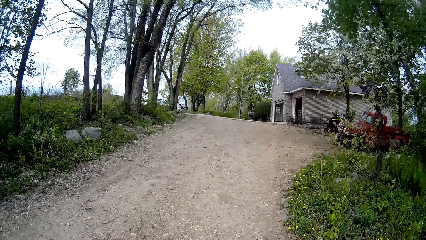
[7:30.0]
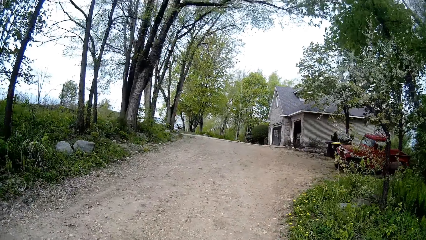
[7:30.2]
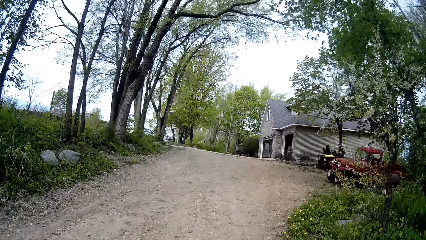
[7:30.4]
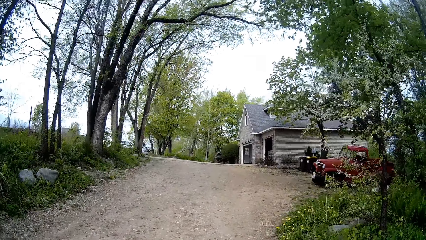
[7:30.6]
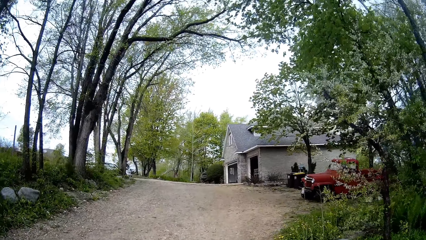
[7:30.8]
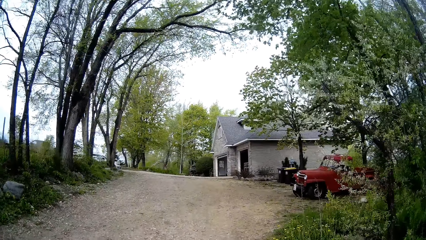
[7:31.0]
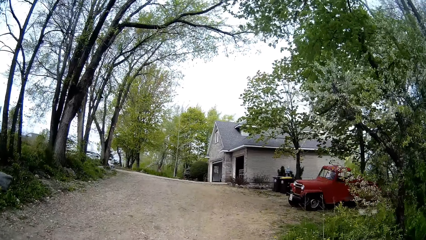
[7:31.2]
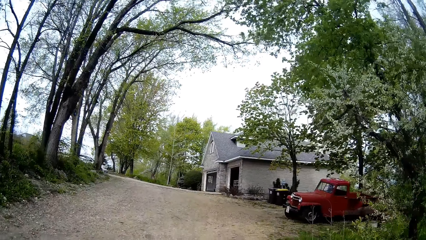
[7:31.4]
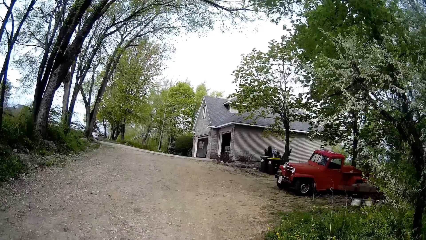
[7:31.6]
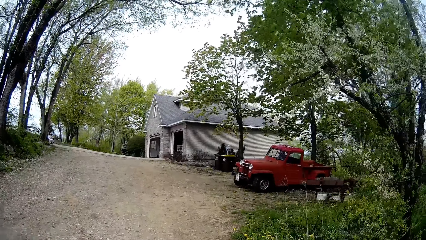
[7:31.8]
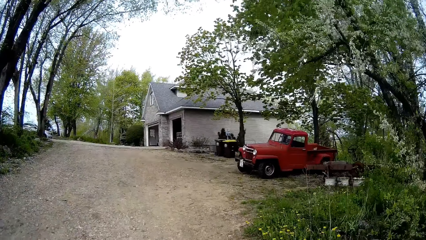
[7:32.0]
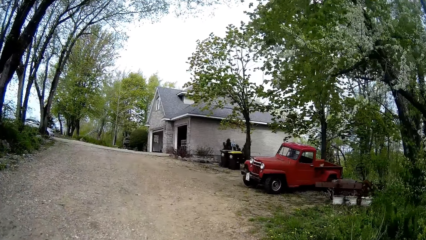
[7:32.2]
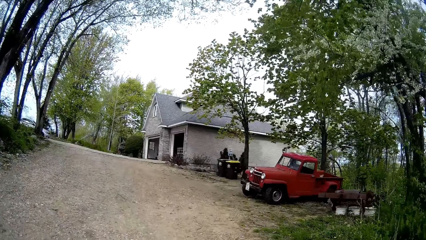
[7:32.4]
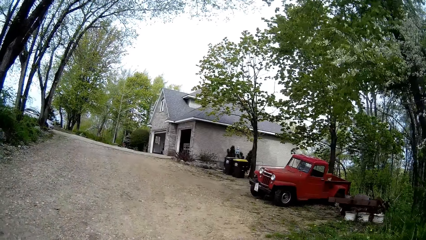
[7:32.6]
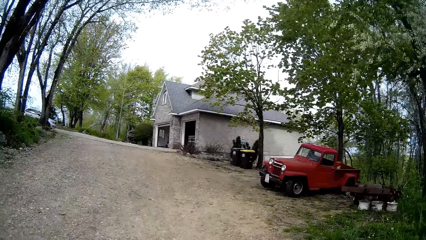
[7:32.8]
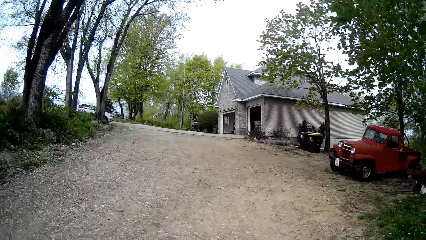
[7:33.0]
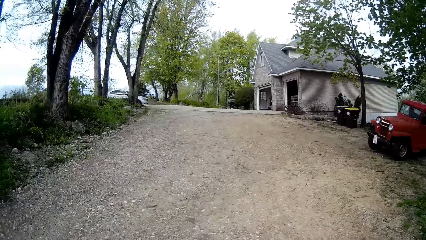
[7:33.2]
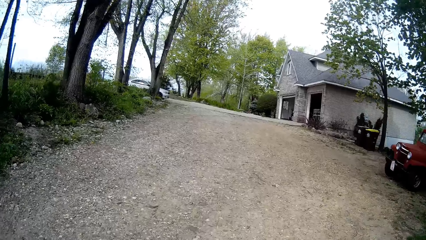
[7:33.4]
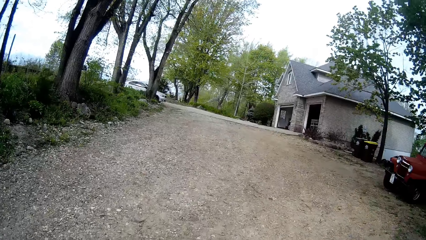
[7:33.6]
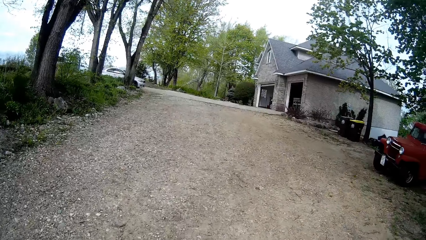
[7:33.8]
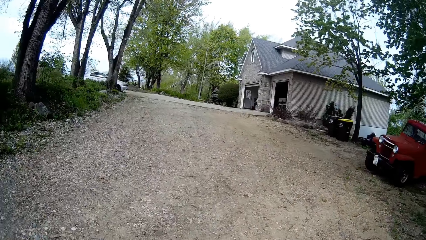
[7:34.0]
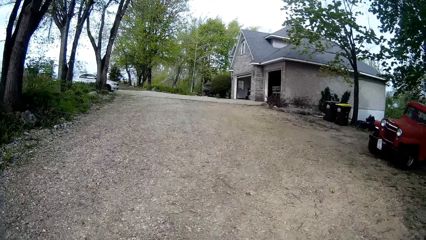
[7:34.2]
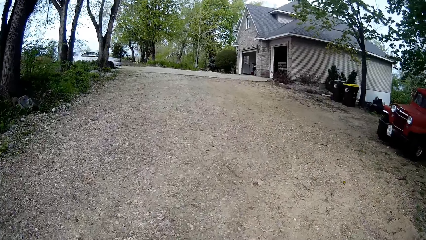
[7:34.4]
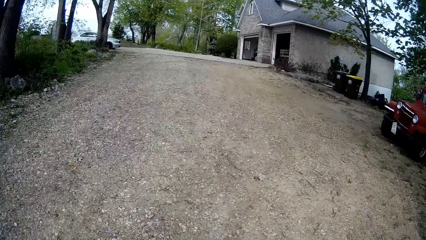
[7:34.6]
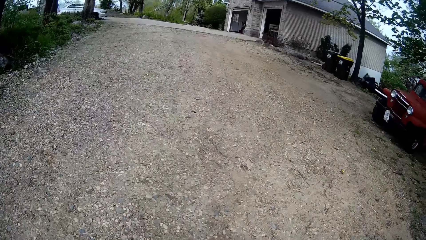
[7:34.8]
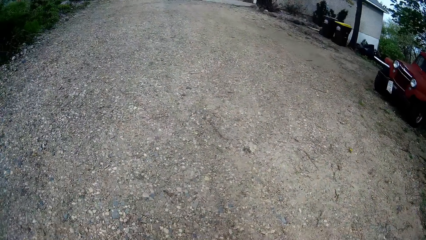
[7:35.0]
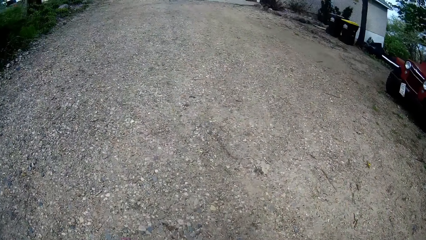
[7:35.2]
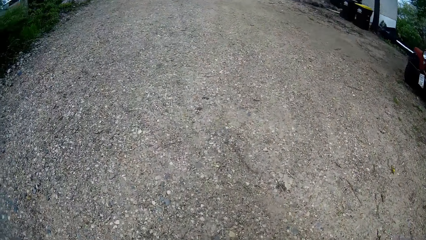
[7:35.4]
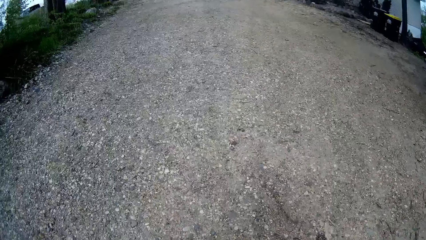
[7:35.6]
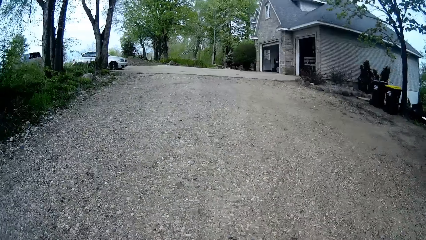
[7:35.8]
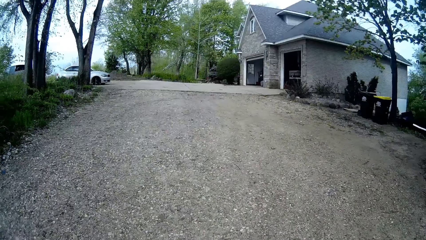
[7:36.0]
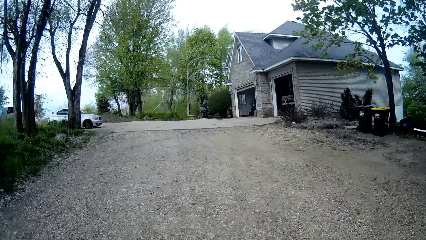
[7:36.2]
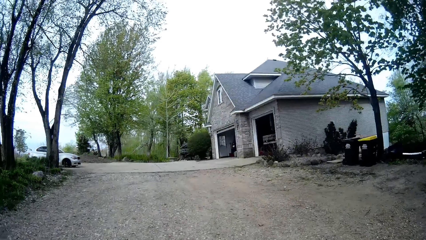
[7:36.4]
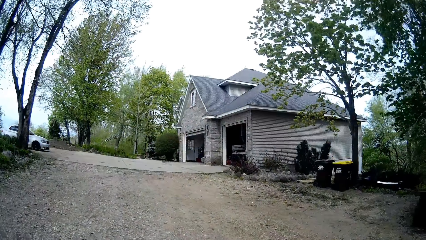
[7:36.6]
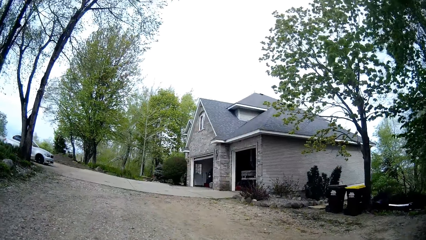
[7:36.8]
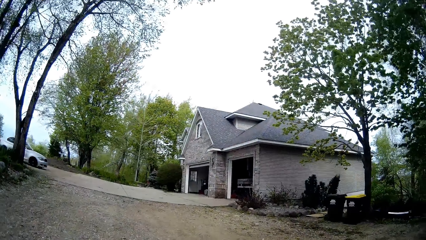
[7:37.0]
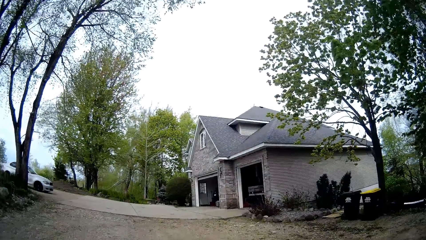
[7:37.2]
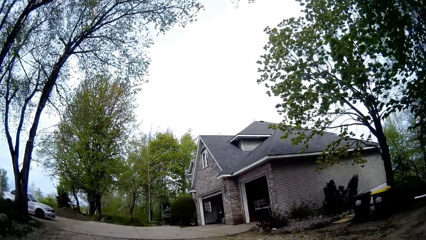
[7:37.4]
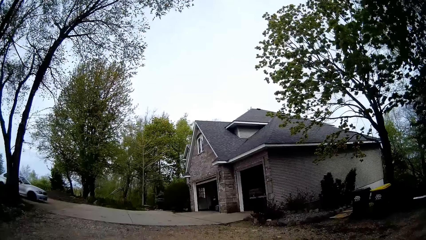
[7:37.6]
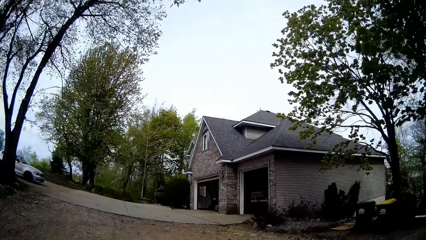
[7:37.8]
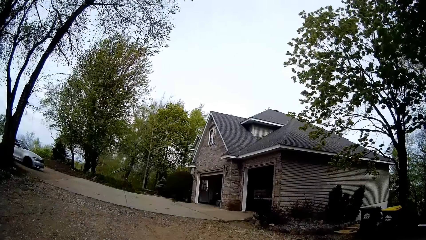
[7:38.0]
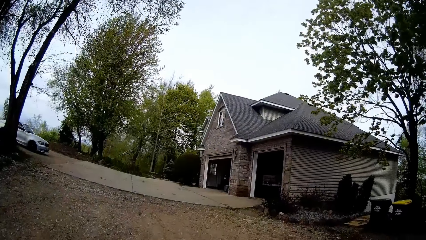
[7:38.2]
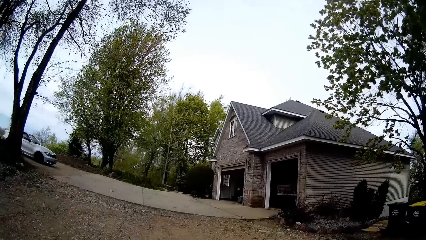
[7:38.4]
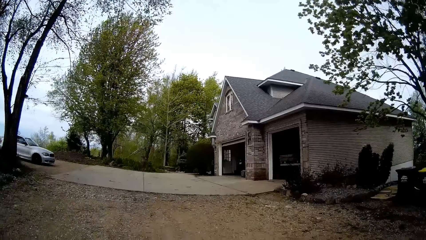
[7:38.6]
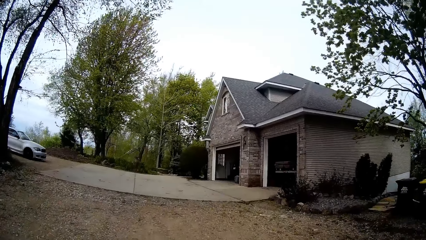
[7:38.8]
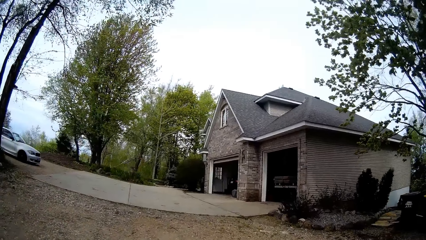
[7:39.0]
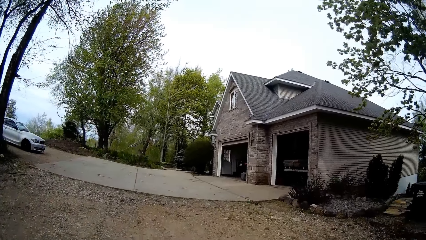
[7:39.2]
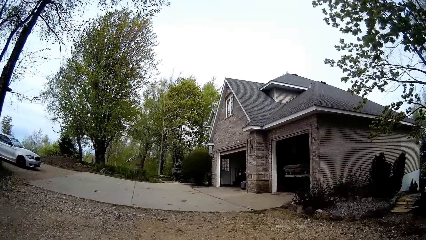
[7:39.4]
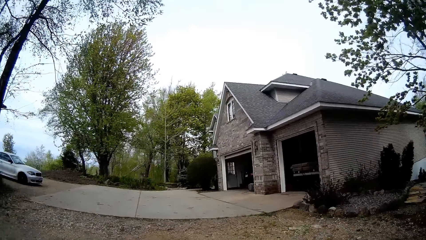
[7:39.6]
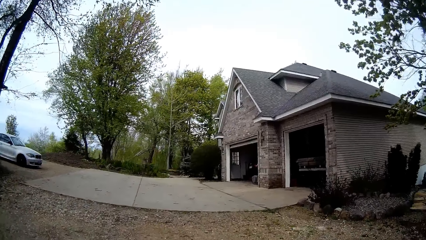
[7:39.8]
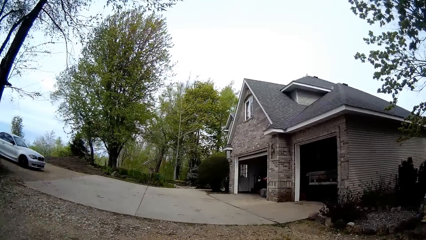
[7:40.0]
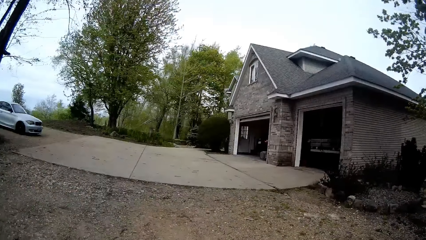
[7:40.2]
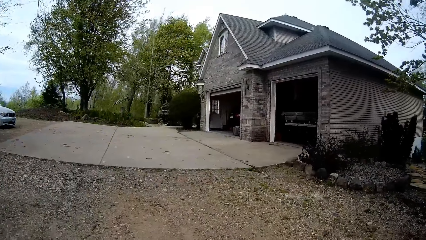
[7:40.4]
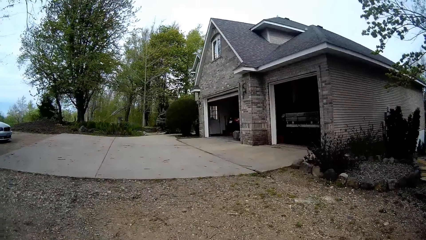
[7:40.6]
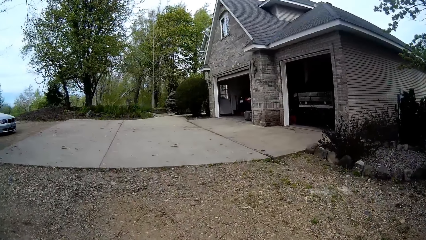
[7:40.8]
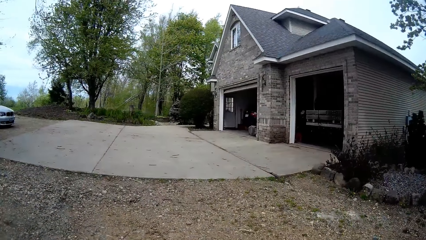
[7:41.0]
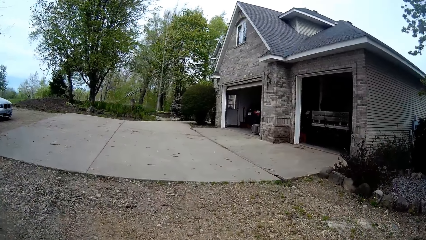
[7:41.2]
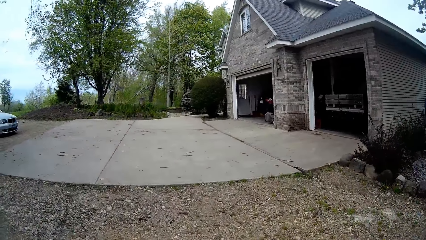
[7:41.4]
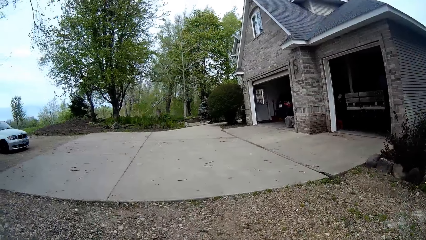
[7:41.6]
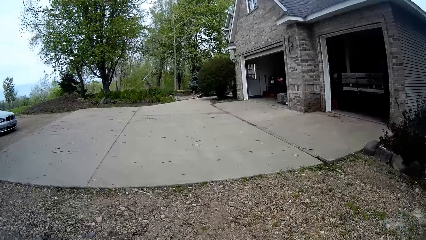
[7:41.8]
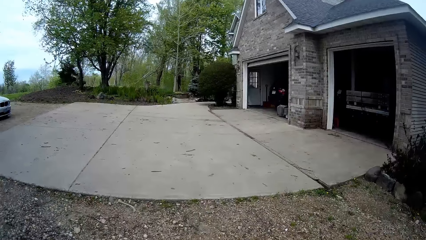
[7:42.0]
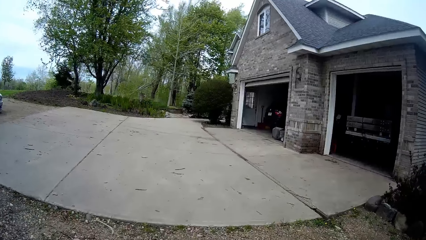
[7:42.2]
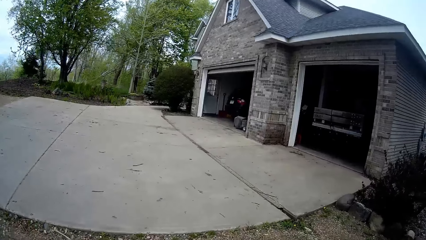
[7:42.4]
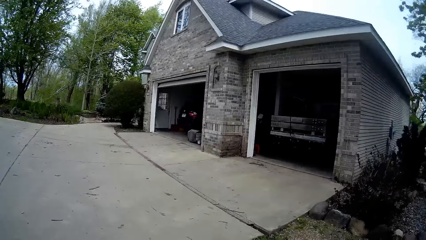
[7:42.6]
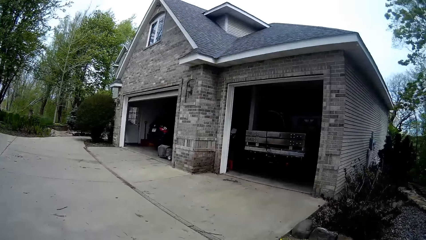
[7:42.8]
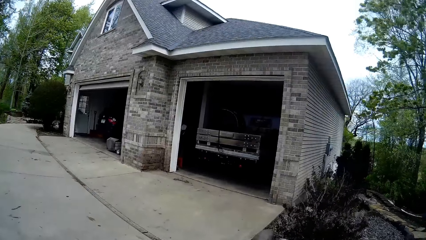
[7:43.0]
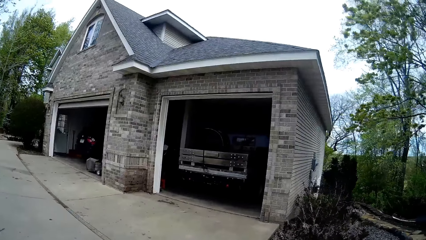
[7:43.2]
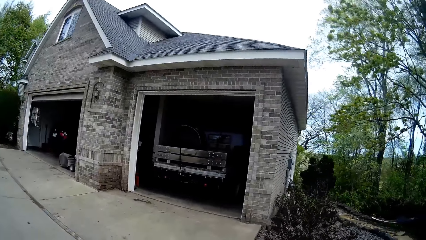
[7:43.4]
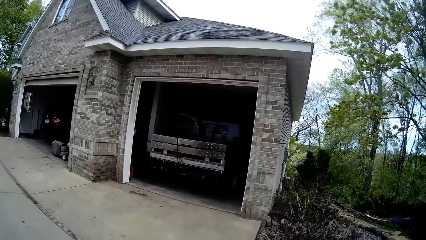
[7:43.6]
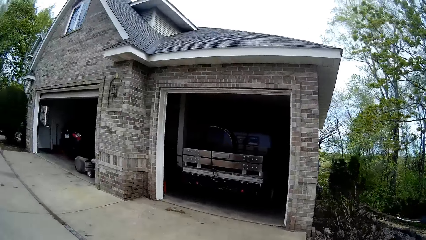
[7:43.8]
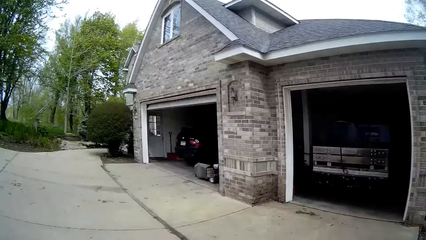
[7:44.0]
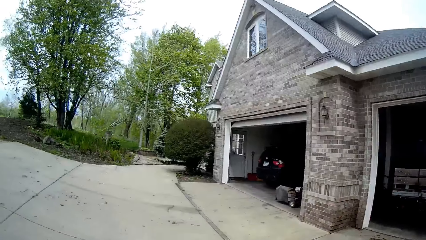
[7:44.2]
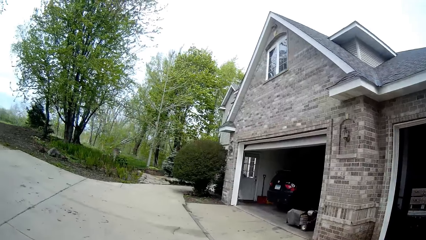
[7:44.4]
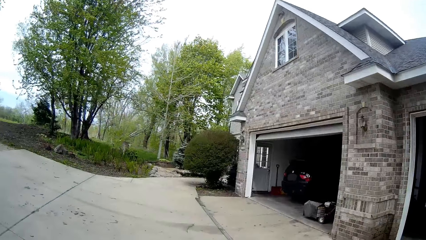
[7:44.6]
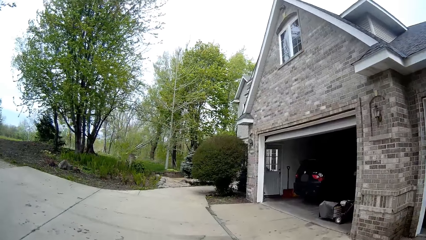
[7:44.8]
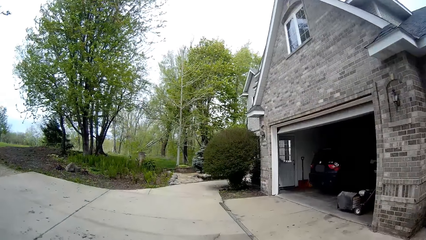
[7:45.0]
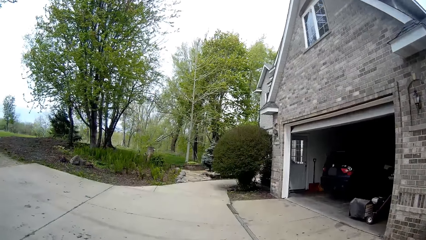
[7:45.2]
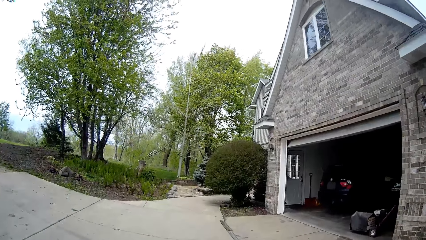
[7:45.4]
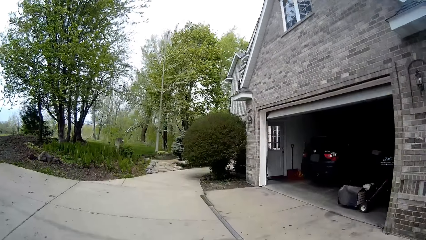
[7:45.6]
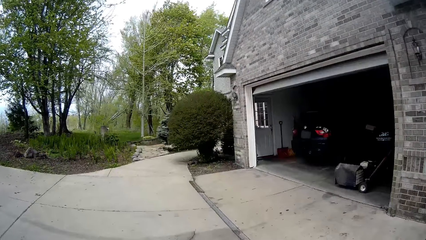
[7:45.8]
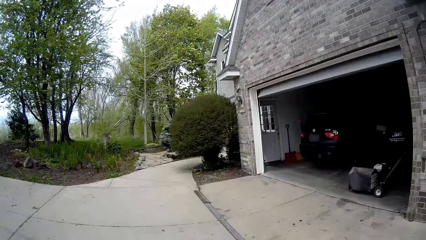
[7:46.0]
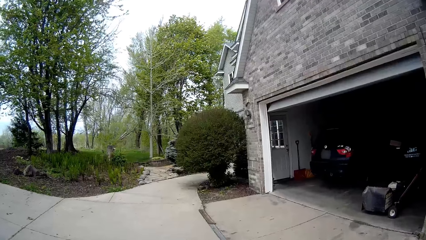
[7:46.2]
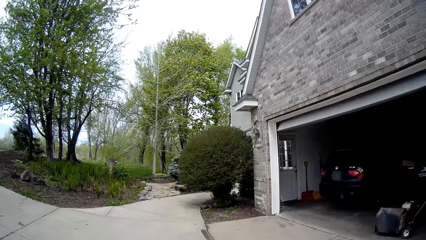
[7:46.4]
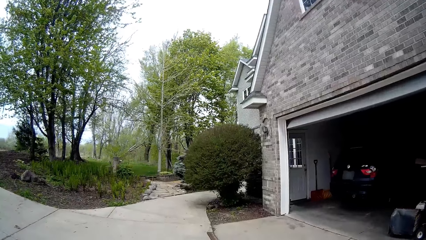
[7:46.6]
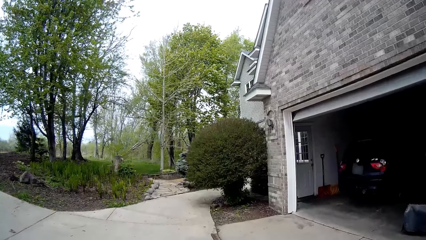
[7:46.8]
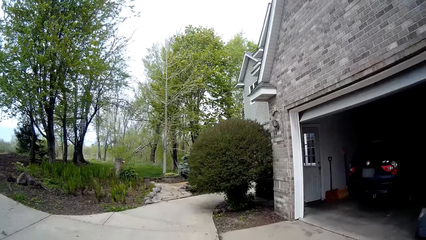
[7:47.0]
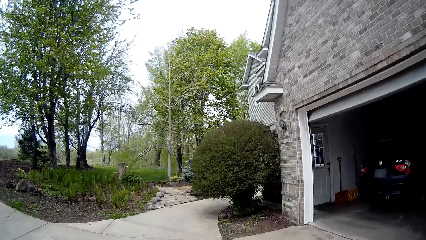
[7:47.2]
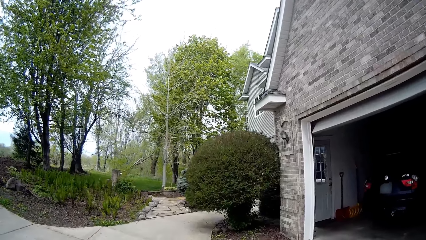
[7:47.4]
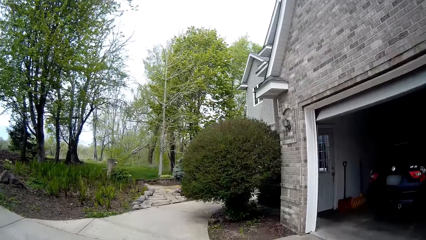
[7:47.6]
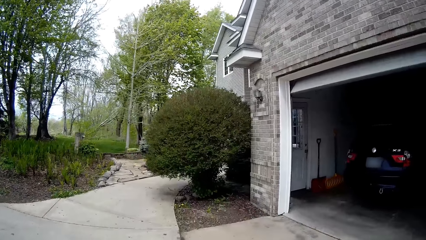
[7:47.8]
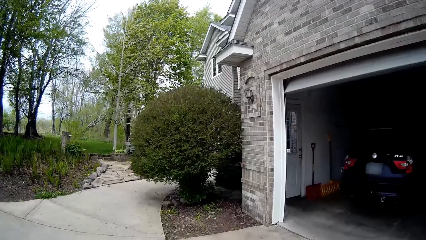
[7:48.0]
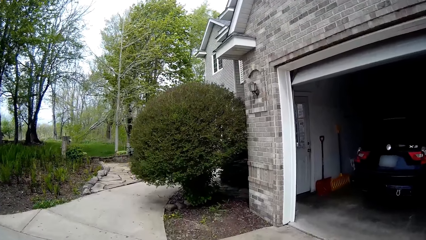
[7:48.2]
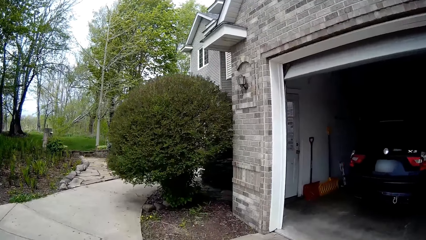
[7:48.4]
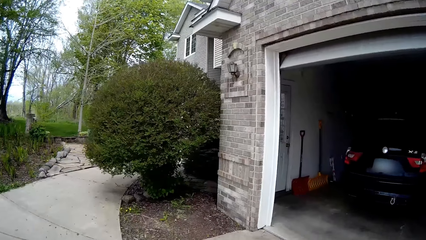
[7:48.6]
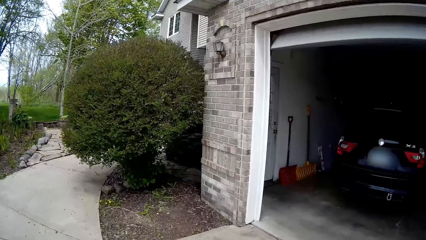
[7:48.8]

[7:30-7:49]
The camera wearer looks down.
